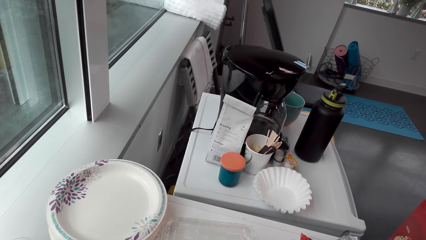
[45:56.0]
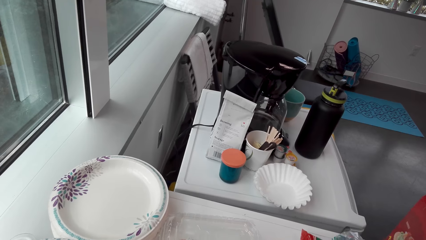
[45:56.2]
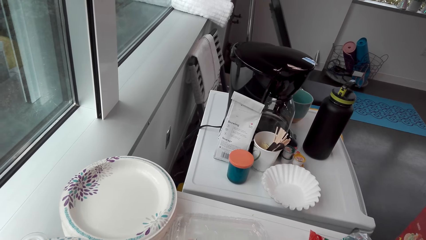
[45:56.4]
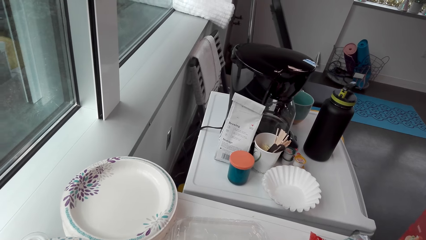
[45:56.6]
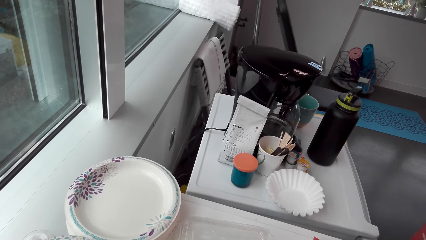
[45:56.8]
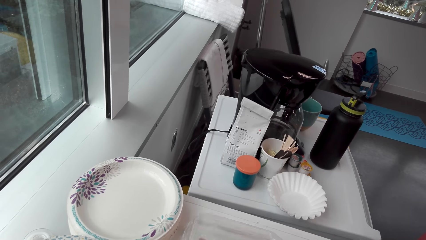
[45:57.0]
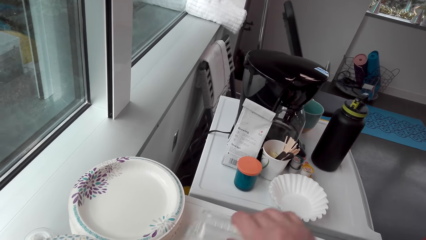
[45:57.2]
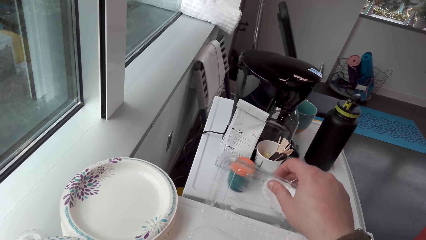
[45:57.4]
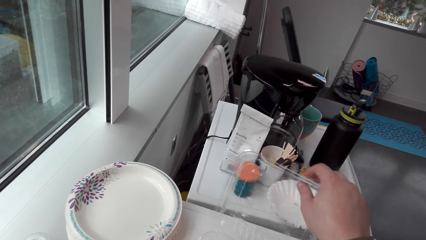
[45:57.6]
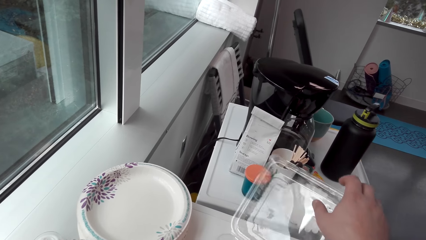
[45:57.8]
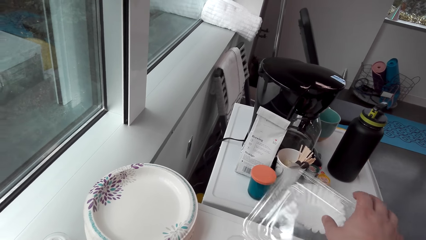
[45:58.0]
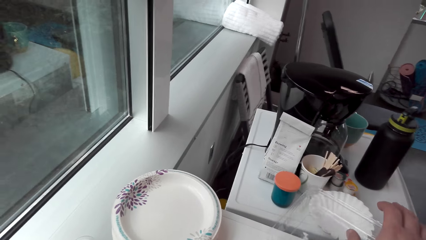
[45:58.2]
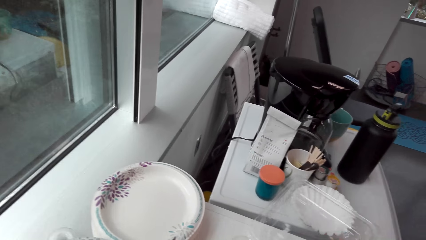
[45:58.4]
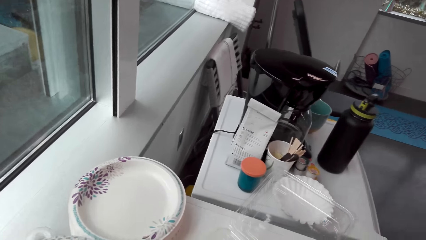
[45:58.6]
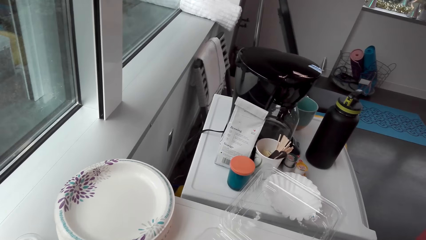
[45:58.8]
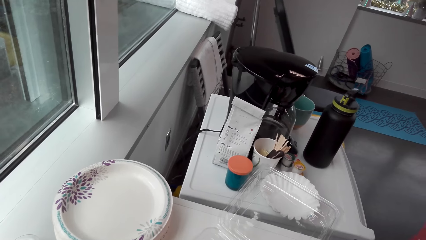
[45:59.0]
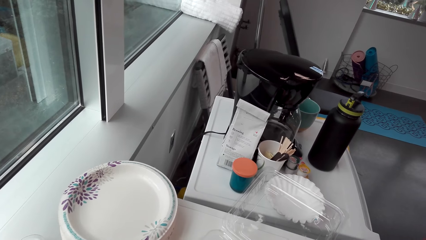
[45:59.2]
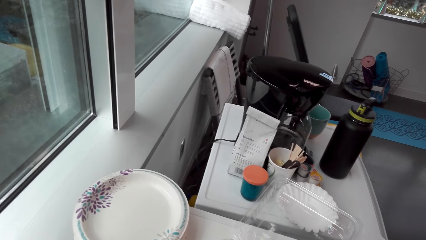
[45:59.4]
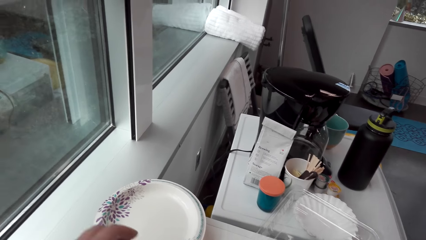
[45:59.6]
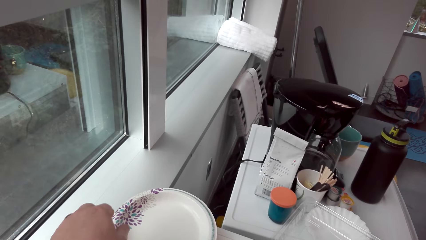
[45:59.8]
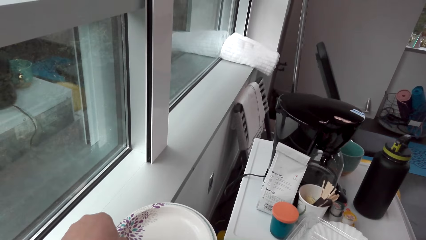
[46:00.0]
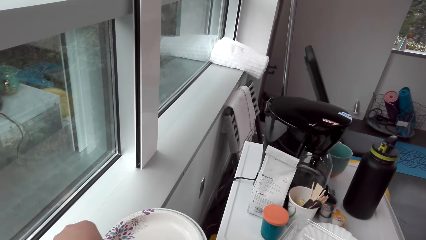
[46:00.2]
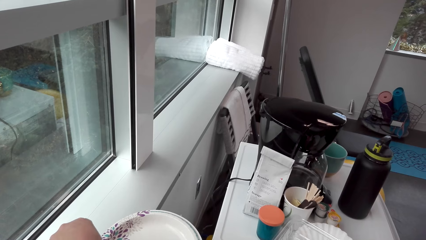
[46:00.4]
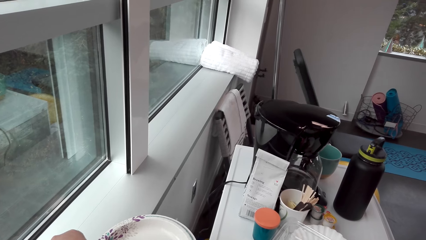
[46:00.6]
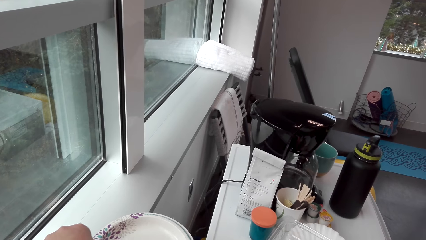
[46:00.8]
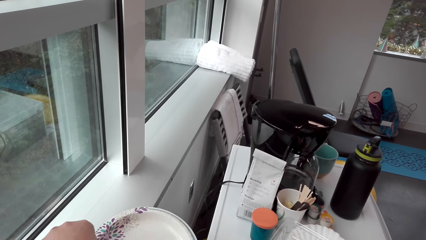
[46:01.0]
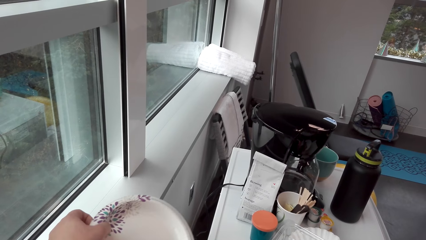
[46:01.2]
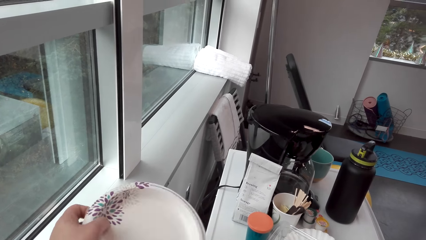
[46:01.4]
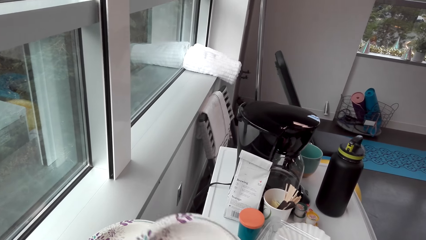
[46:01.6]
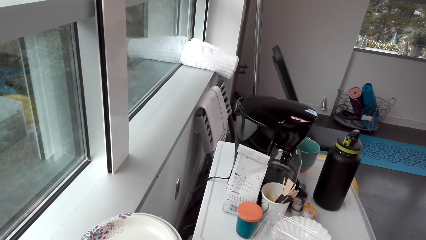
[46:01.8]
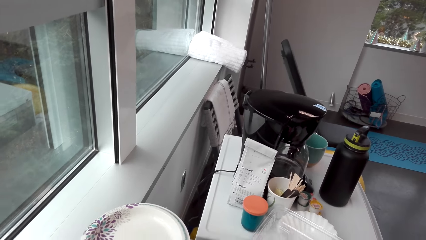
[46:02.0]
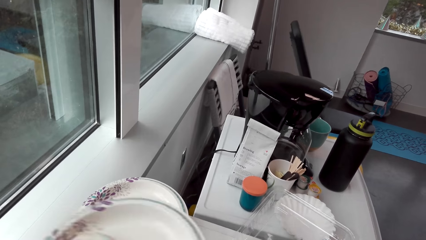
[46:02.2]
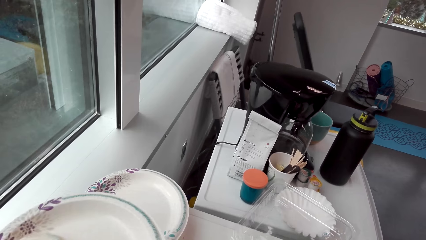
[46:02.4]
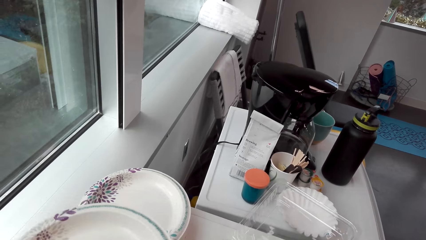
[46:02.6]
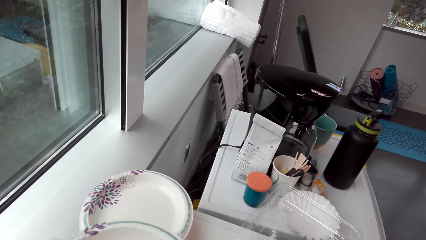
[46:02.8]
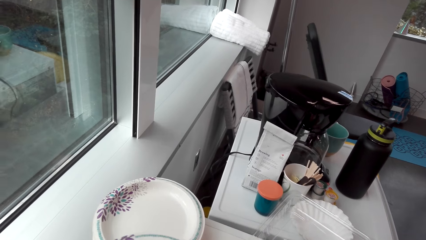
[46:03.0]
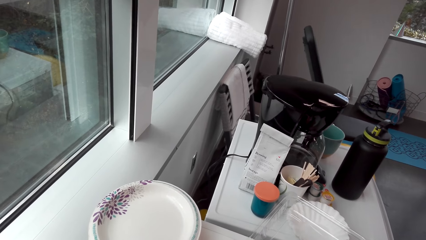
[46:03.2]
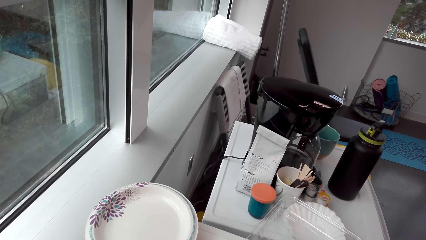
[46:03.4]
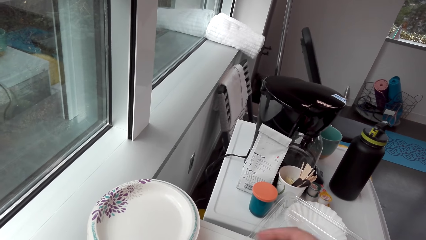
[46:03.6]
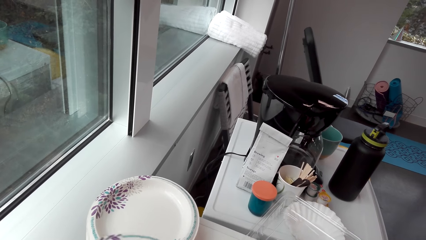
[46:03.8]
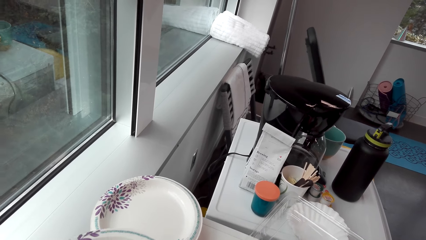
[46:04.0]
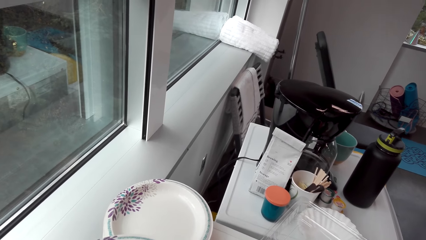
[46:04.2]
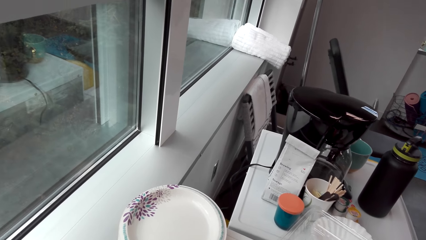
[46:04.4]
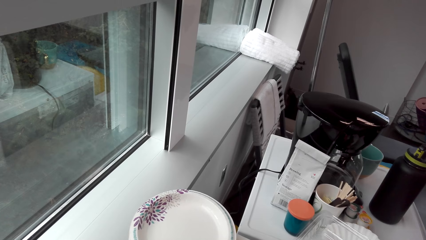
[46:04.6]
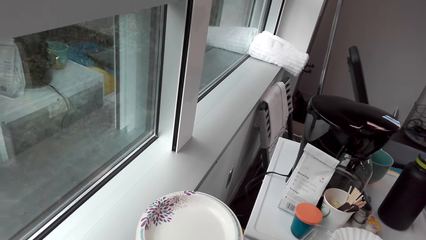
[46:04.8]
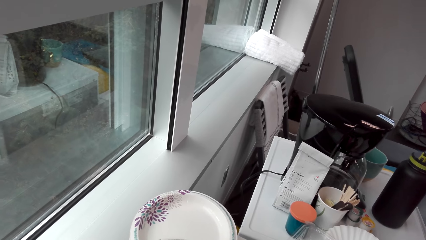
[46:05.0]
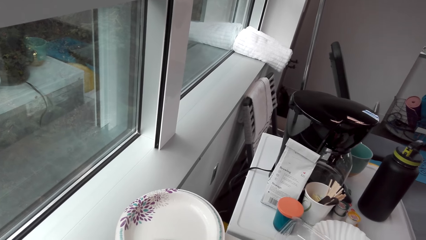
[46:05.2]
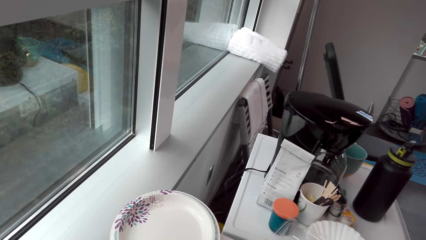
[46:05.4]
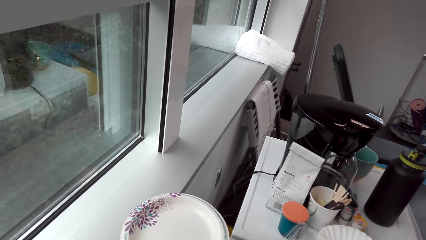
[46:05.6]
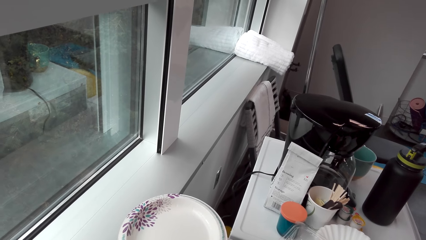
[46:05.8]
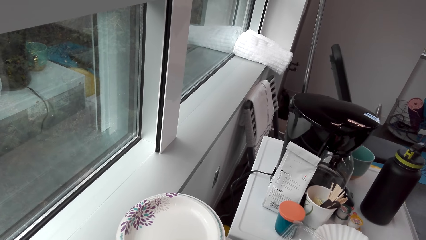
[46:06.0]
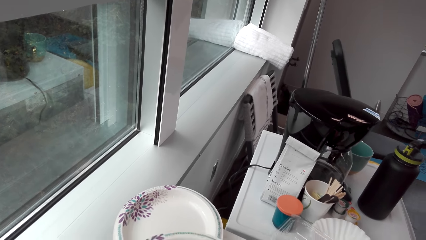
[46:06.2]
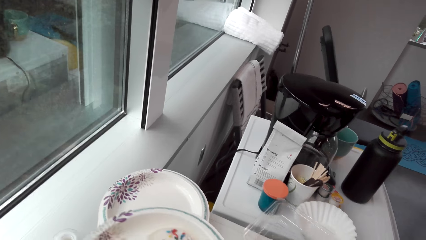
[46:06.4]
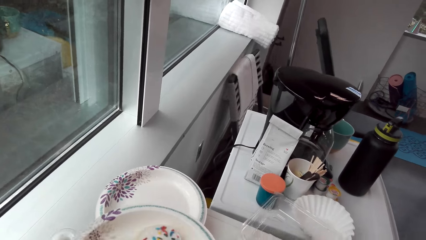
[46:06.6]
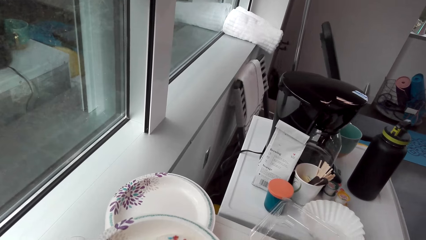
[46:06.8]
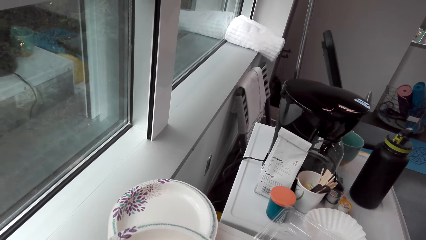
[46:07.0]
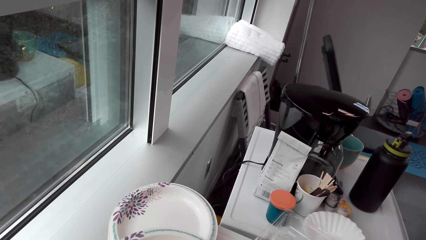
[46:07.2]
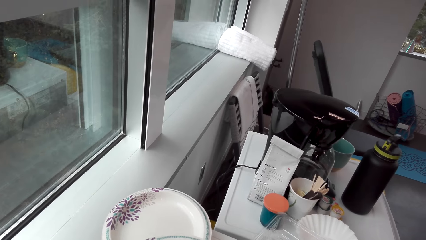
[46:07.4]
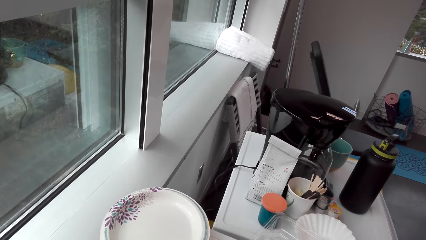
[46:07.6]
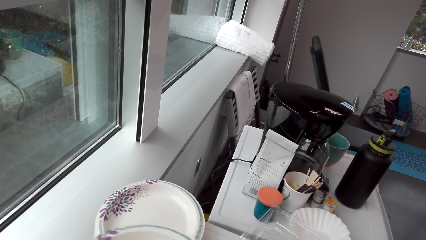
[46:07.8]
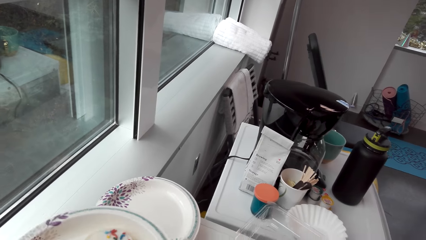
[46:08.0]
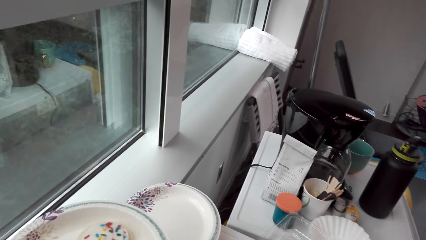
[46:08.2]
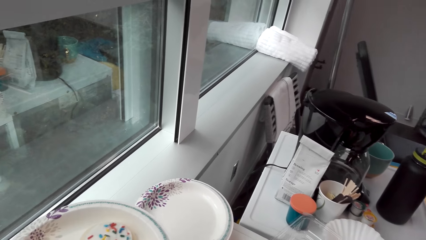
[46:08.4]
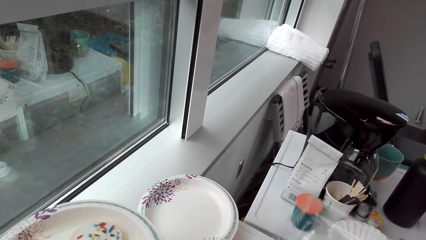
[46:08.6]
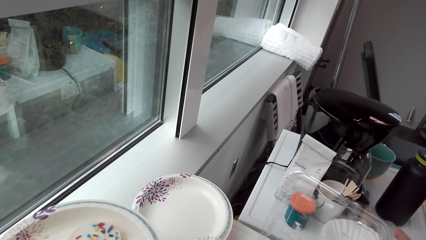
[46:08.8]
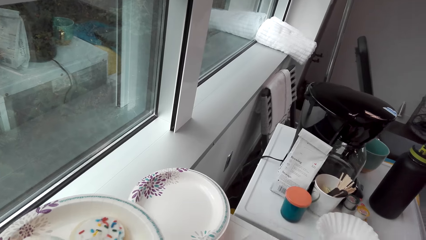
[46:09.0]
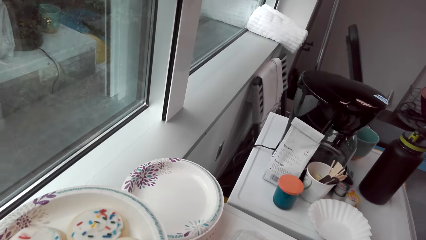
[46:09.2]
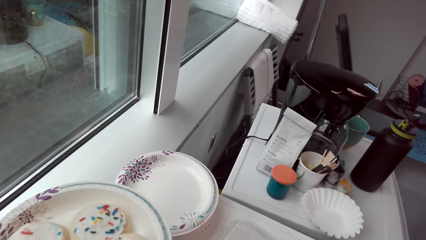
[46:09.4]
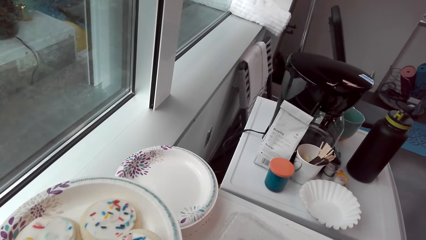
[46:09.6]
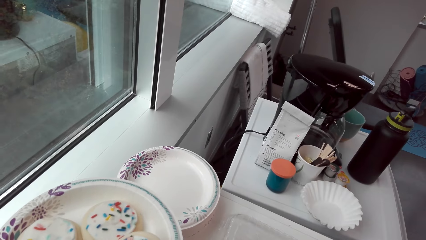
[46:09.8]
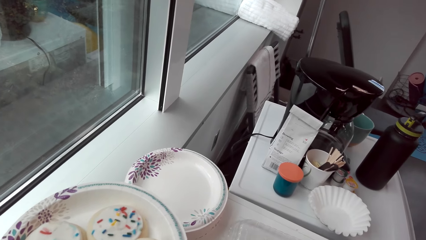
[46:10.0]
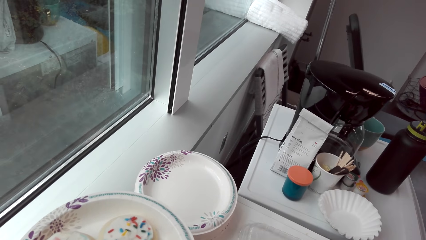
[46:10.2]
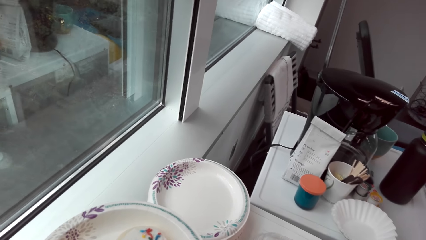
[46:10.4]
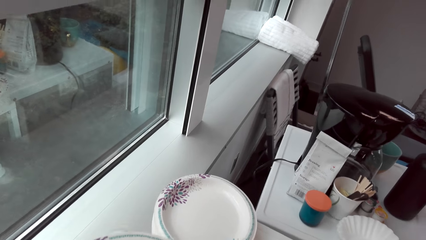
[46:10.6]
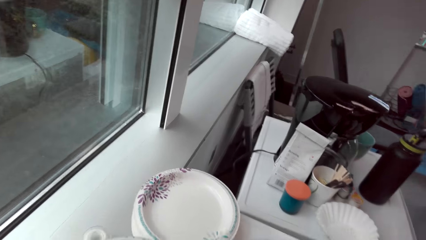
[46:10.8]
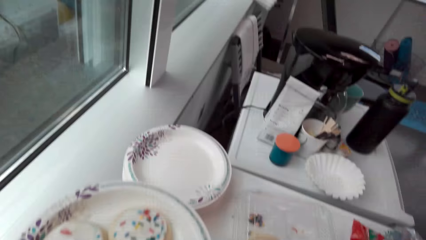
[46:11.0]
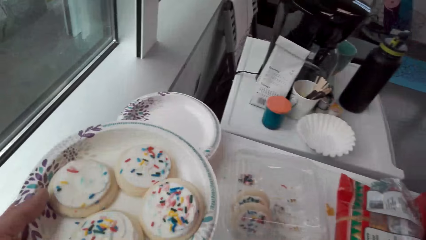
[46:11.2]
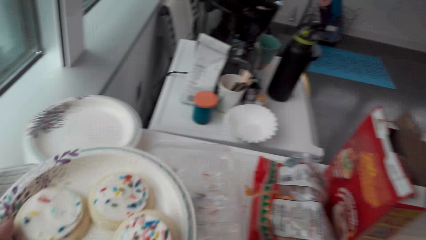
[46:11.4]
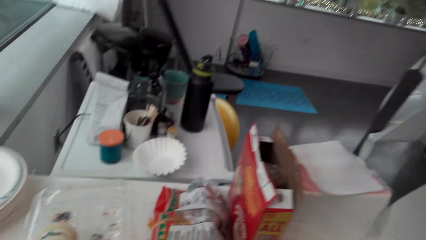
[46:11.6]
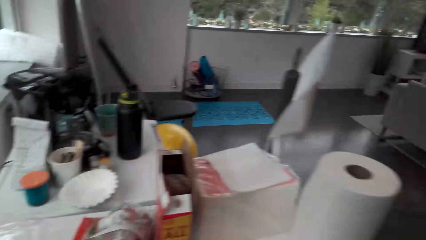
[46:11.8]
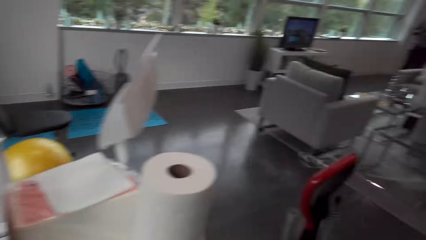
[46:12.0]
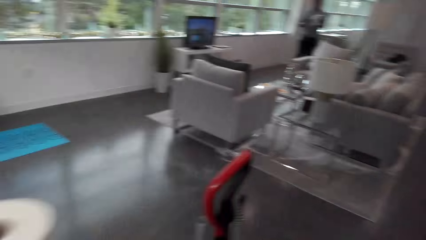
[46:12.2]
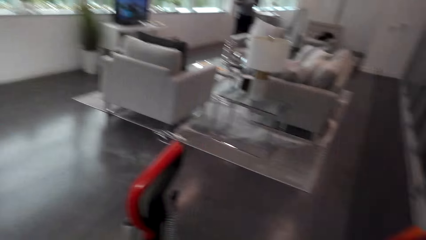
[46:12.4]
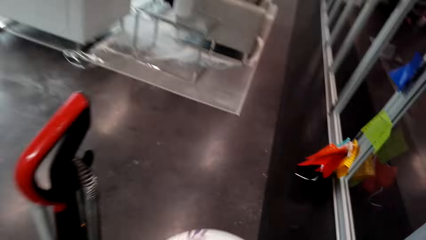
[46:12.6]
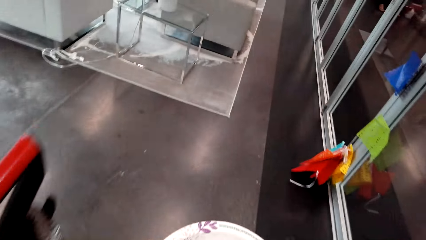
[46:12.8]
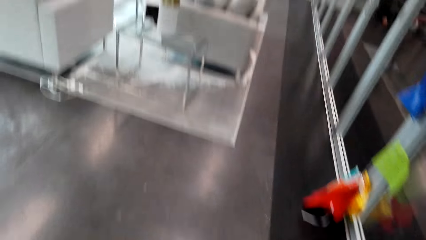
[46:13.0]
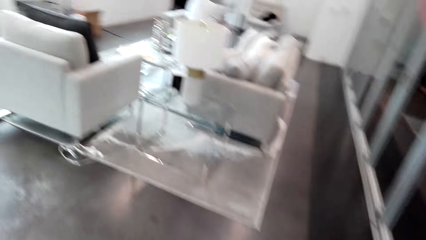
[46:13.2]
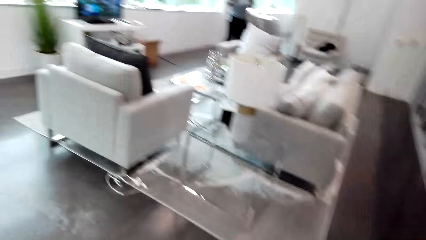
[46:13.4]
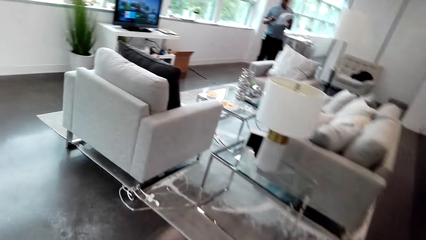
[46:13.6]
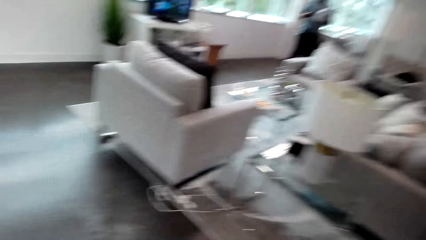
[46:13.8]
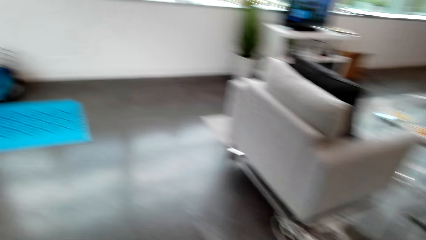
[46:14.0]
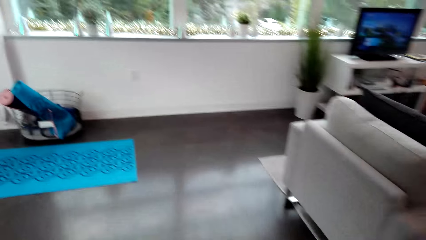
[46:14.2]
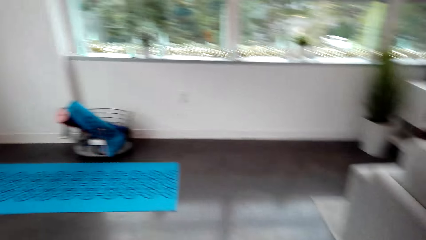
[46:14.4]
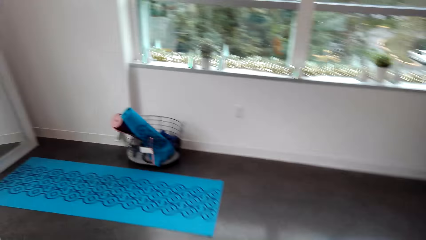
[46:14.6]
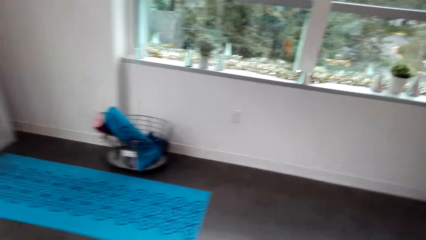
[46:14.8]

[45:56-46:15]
The camera wearer opens the tray. They look at the plates. They take a plate. They put cakes on the plate. They close the tray. They walk in the house.
